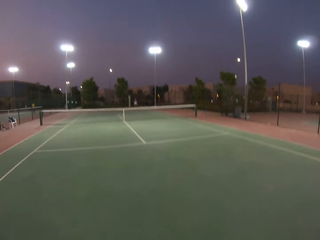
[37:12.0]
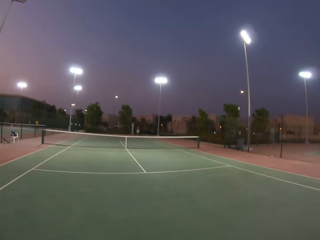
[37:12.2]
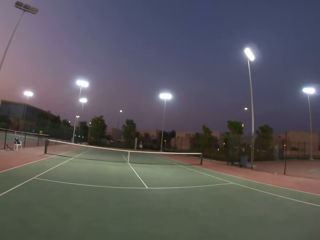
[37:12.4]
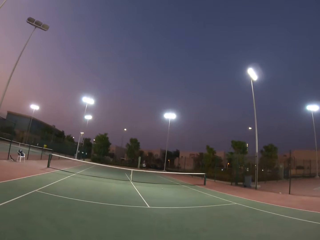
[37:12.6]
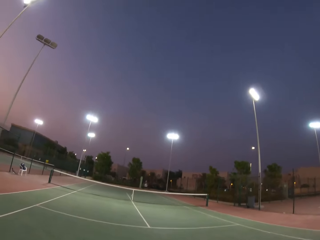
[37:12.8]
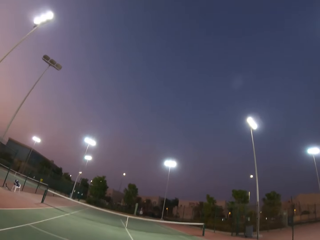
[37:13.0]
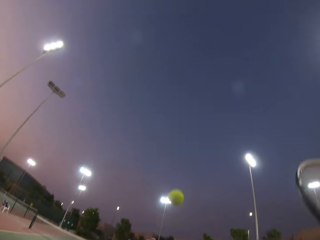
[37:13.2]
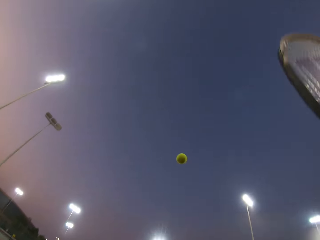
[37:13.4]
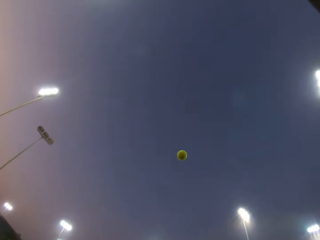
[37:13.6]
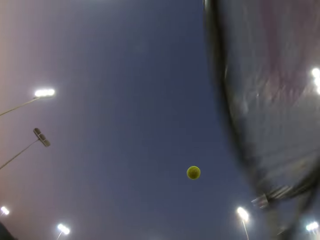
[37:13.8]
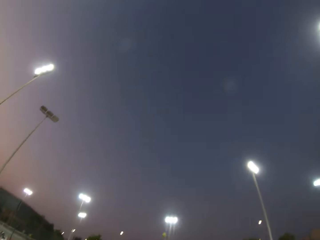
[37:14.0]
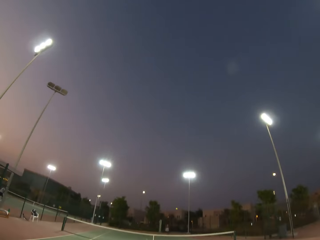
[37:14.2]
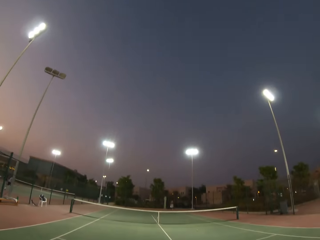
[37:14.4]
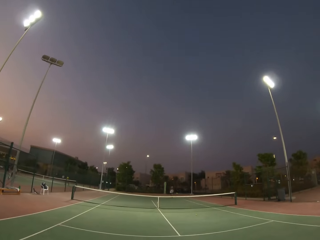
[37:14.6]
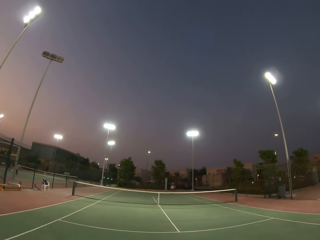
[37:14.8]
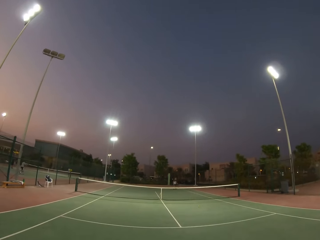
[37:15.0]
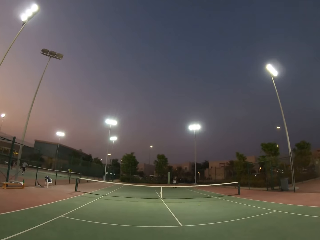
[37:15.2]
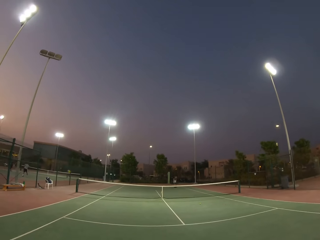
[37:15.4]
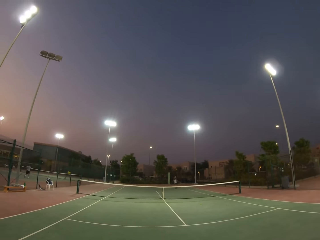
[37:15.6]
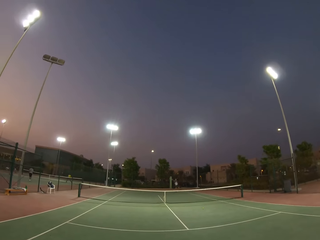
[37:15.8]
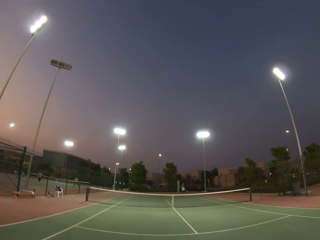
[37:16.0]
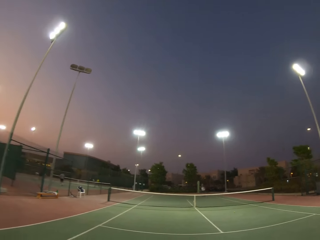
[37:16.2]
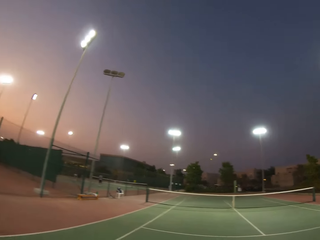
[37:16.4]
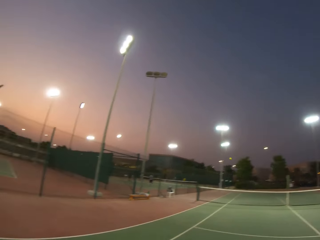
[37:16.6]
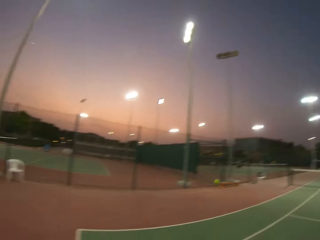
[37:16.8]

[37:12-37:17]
The camera wearer plays tennis.

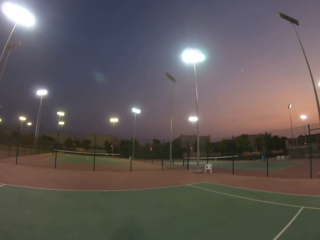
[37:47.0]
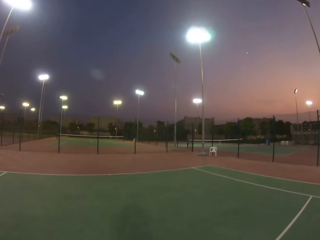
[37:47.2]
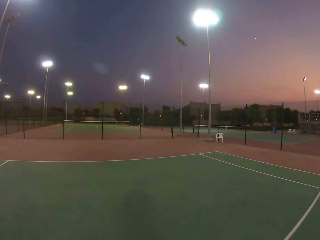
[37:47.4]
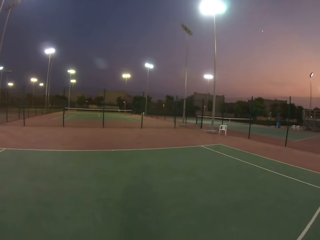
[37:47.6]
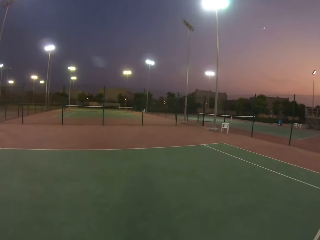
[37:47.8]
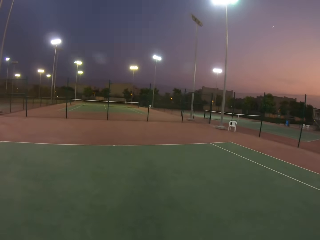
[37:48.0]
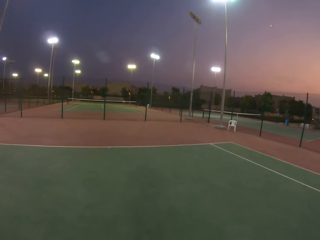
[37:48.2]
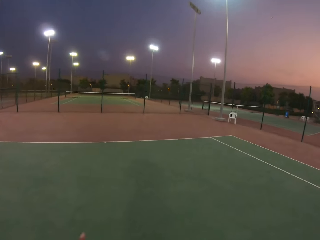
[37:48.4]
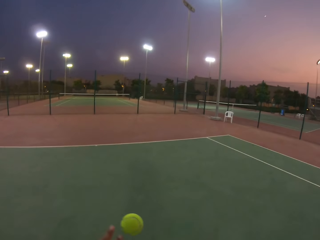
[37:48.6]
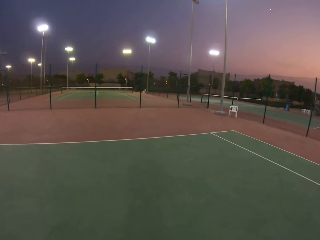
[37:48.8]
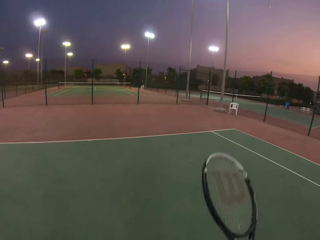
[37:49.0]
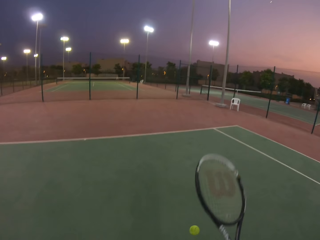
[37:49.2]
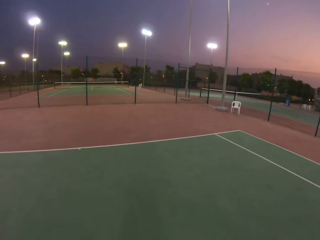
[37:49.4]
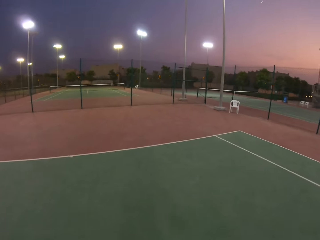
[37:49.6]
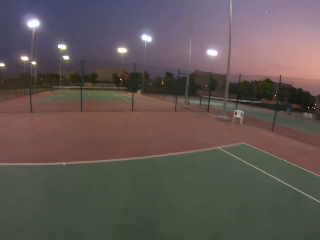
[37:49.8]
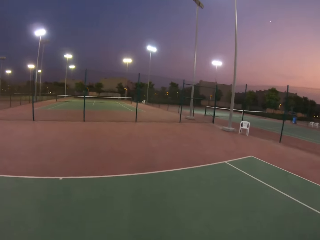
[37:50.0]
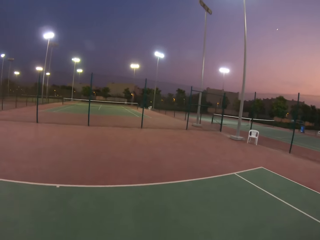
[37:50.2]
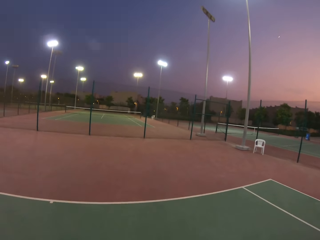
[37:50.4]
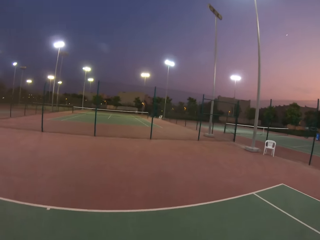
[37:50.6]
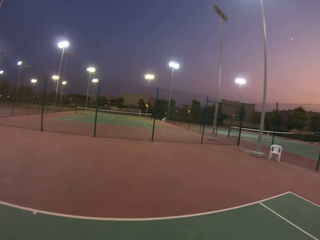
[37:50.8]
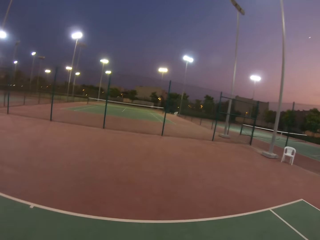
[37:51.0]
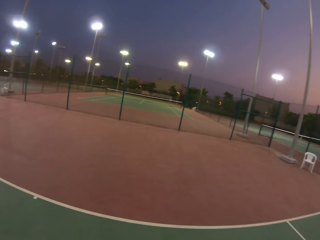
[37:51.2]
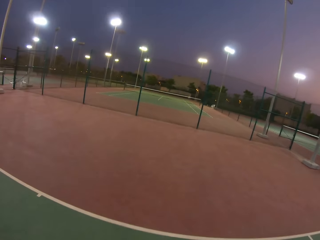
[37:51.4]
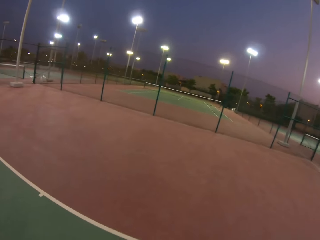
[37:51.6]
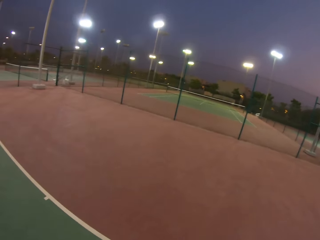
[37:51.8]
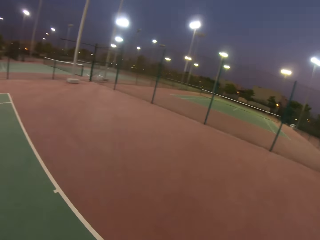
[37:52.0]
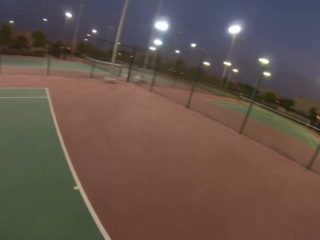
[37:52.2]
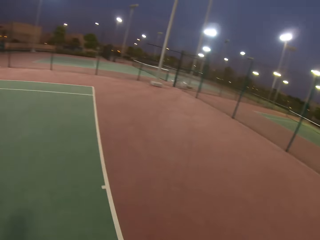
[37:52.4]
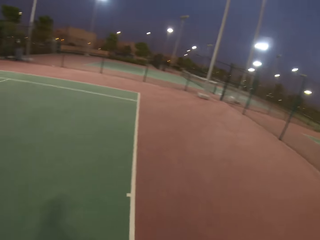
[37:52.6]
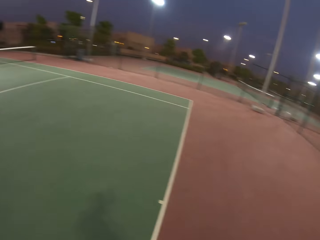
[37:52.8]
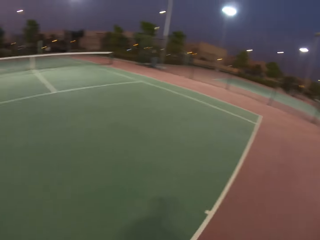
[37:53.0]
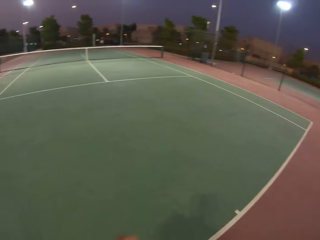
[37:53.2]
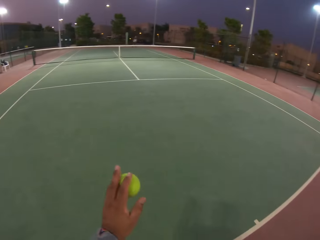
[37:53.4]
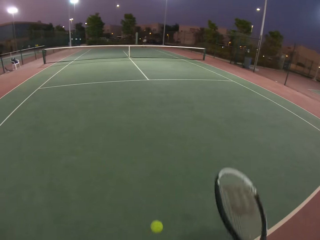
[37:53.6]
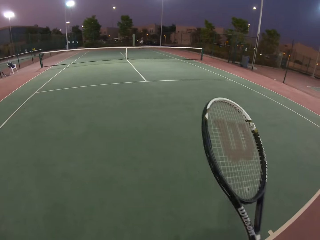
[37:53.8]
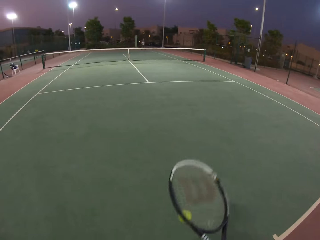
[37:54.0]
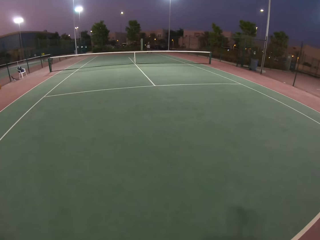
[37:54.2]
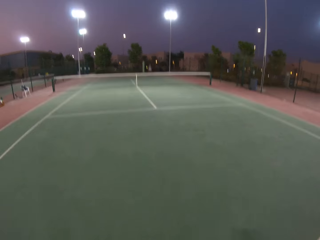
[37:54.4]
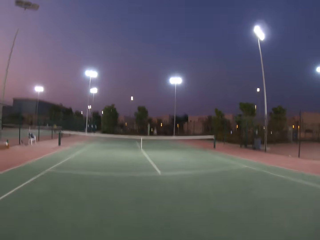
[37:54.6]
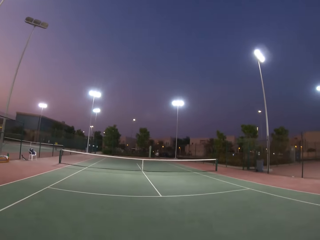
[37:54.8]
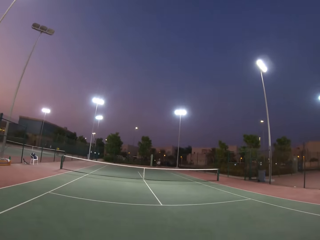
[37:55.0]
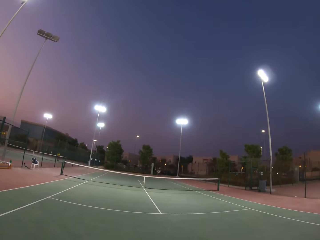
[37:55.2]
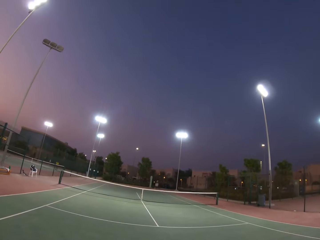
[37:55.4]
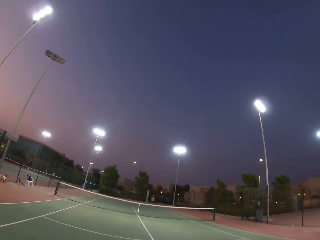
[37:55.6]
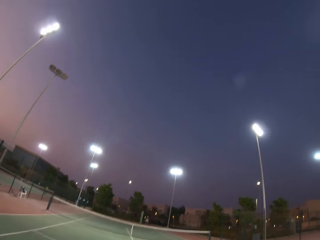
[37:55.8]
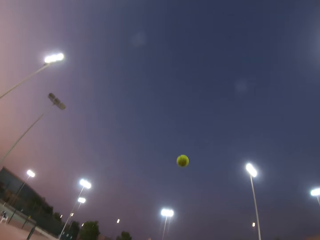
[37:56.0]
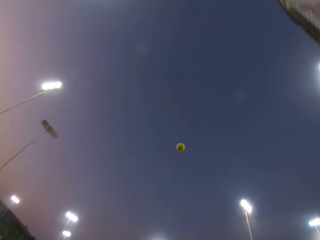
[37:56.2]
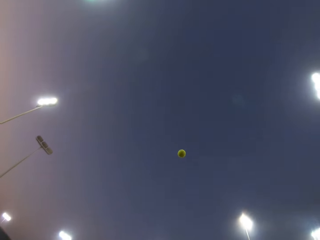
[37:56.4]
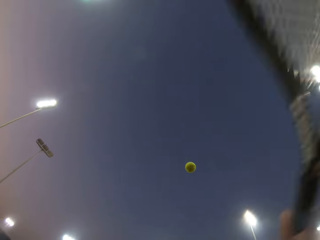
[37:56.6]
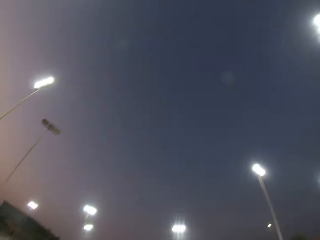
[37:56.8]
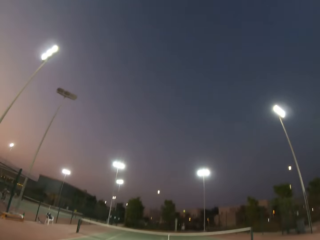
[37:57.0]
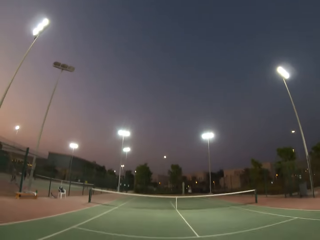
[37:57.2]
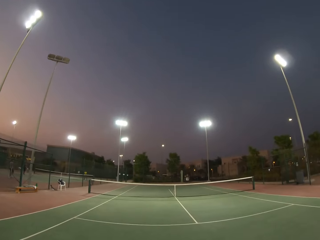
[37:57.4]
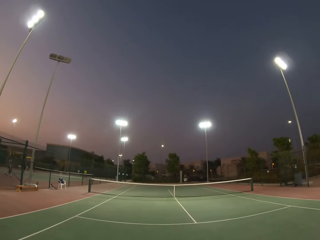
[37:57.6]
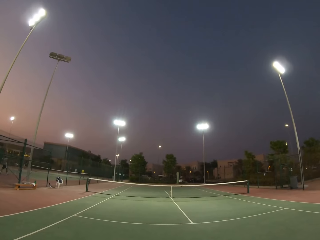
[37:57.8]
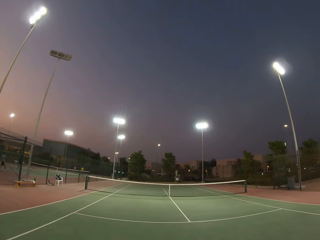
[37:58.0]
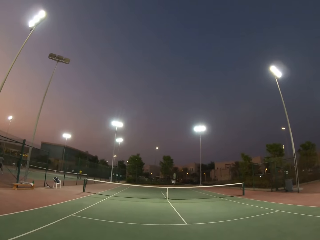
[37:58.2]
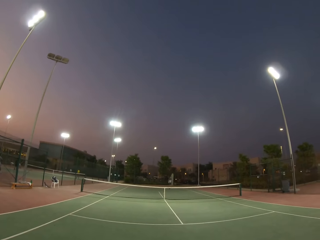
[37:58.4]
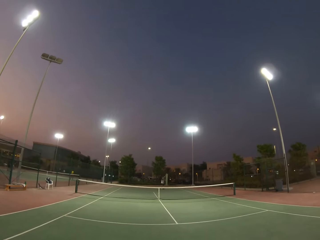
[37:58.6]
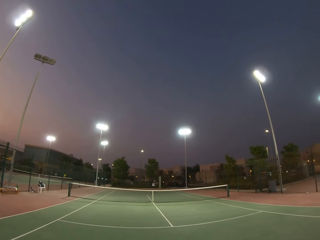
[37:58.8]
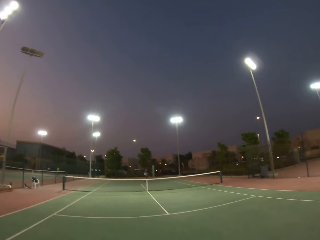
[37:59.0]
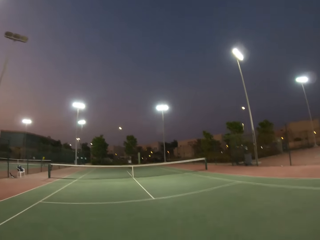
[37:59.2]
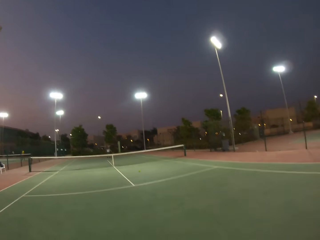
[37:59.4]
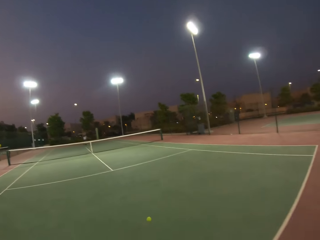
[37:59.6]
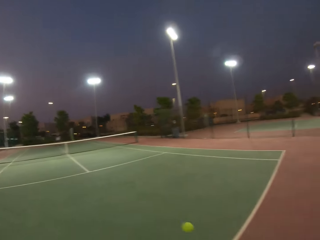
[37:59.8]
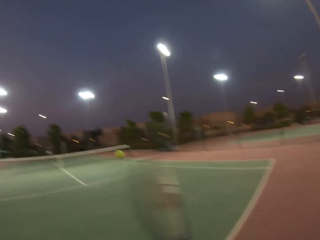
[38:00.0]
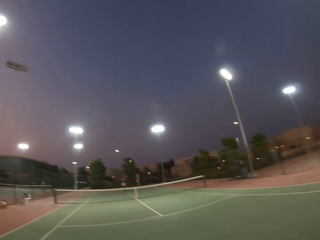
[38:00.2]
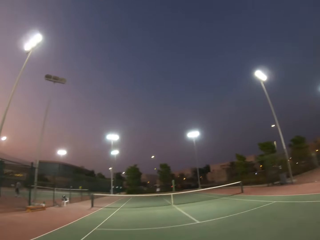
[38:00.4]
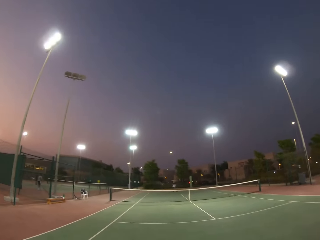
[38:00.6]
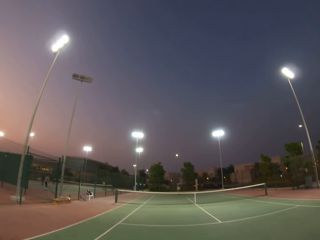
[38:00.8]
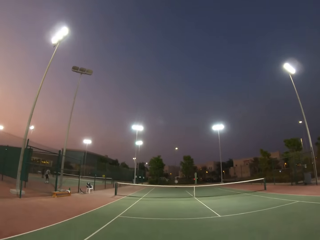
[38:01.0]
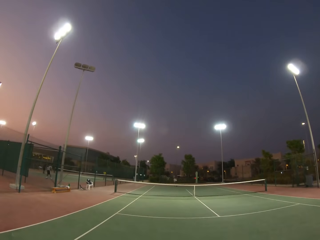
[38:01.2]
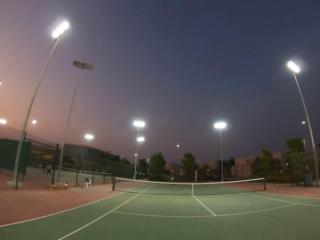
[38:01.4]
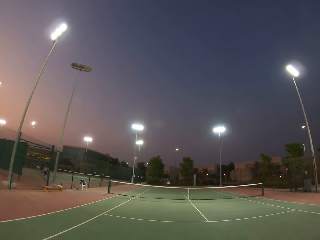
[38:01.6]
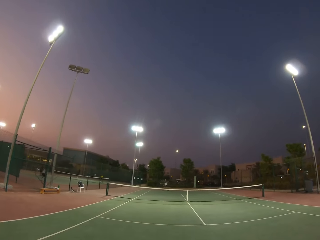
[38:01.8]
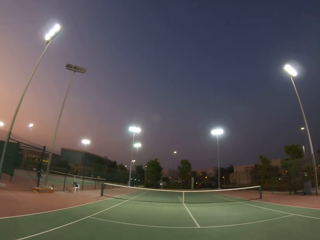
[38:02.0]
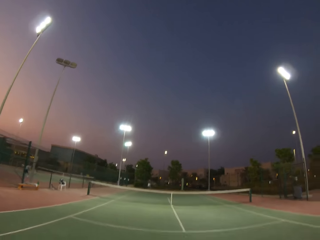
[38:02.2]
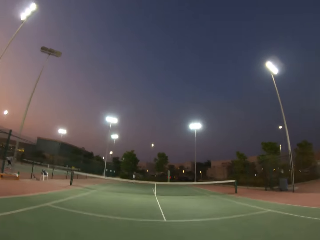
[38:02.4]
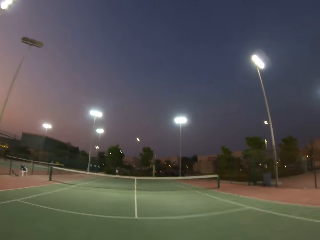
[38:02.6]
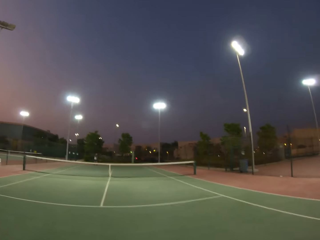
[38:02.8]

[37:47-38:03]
The camera wearer moves around the pitch. They play the lawn tennis.
